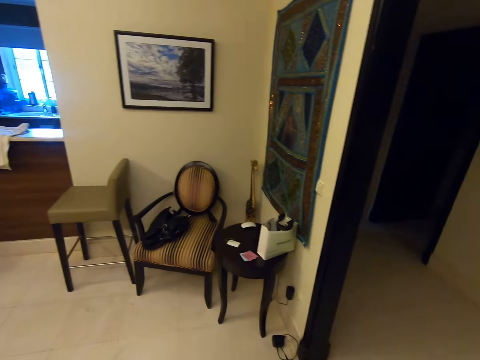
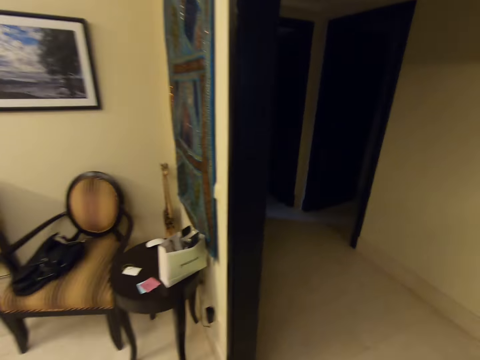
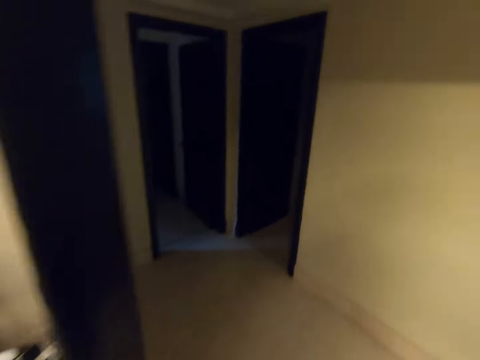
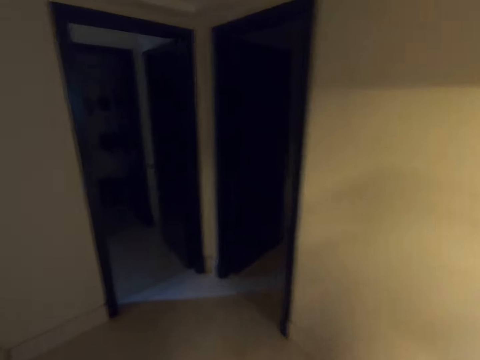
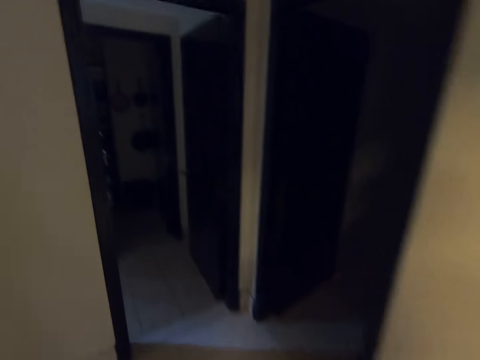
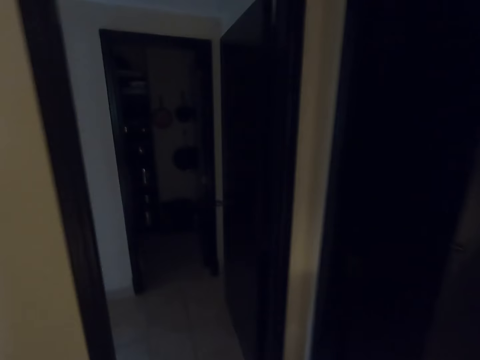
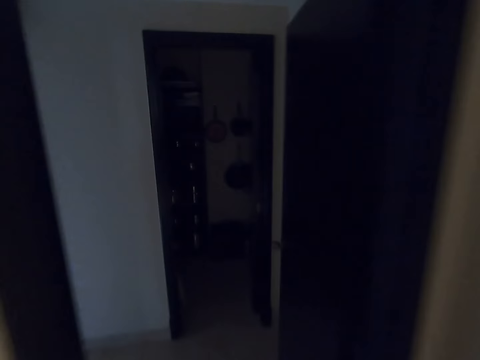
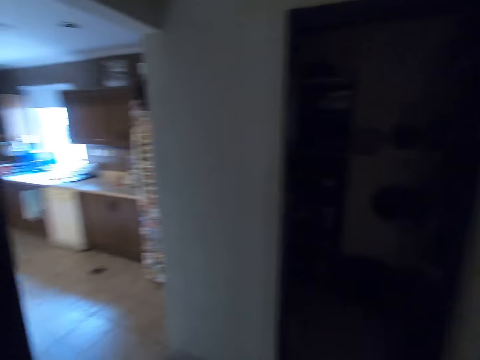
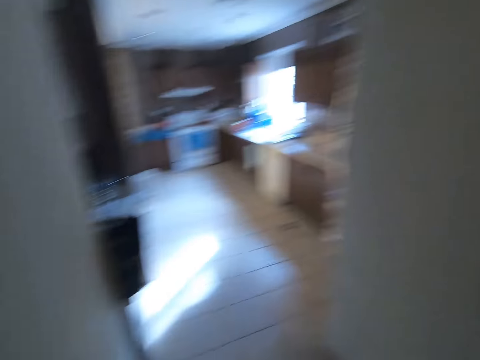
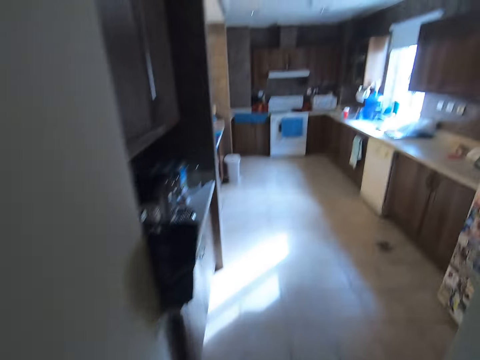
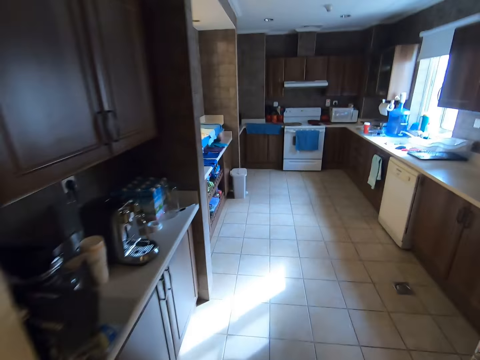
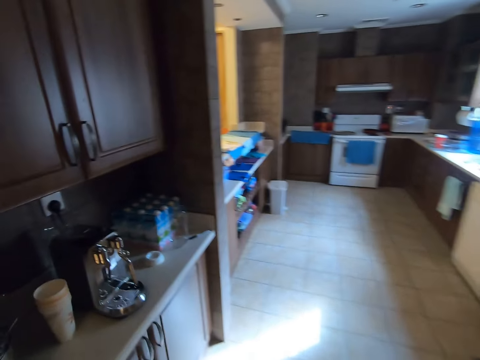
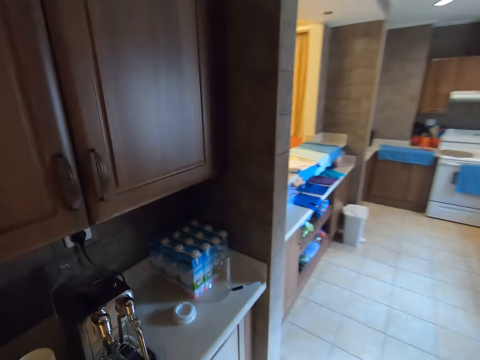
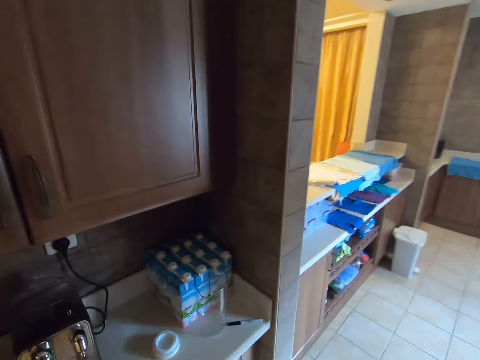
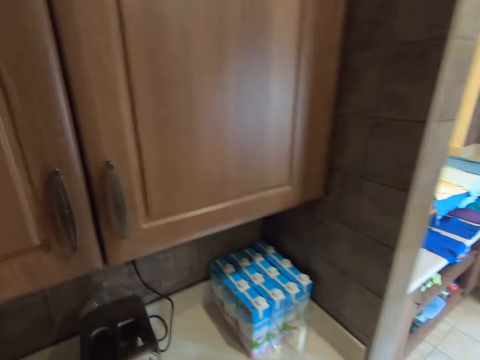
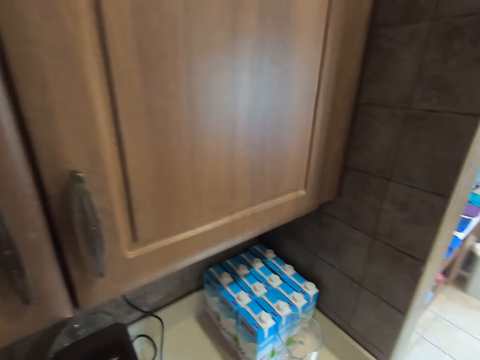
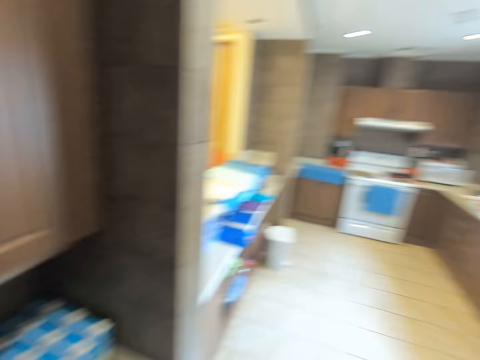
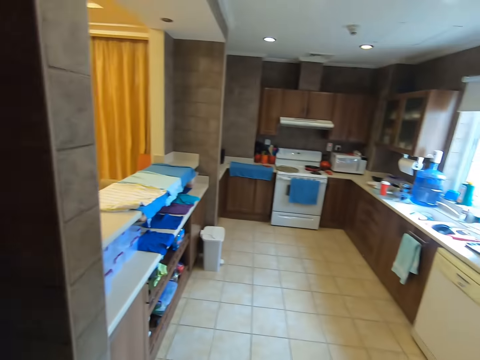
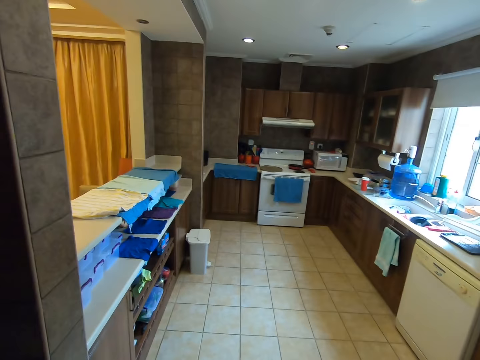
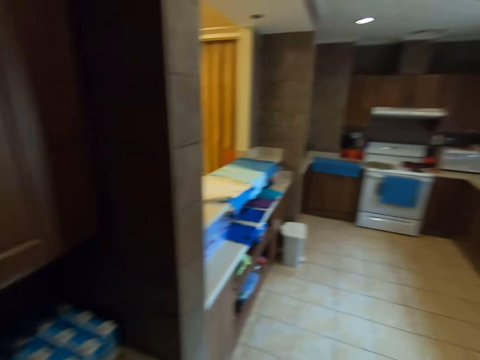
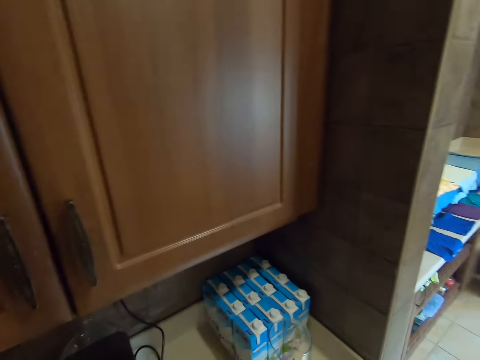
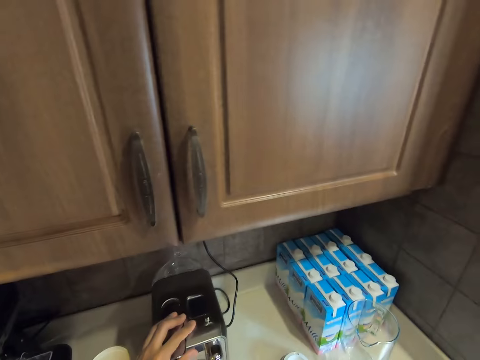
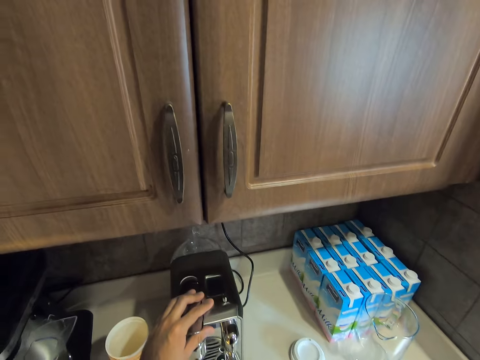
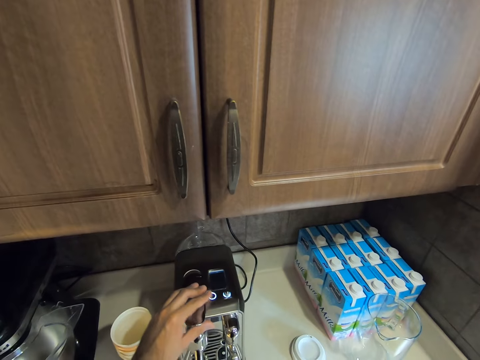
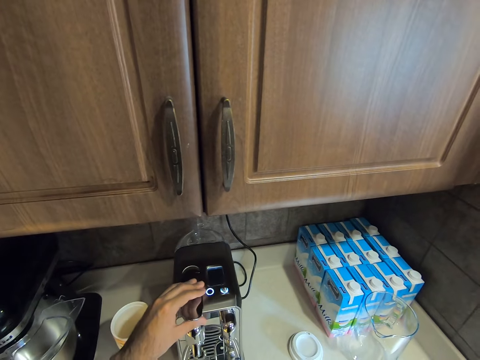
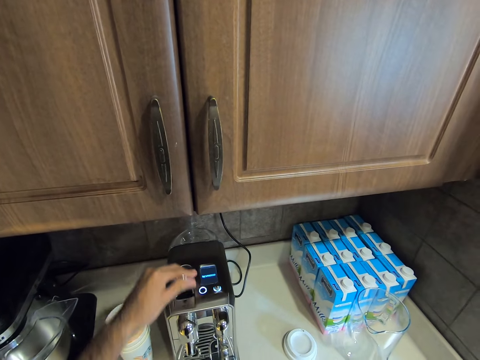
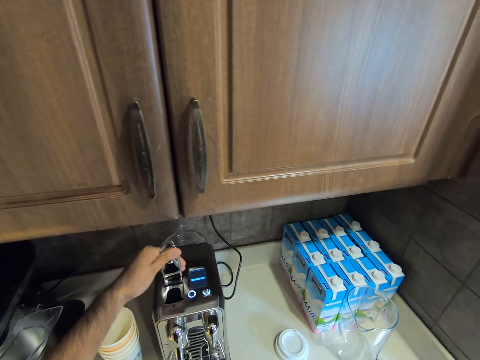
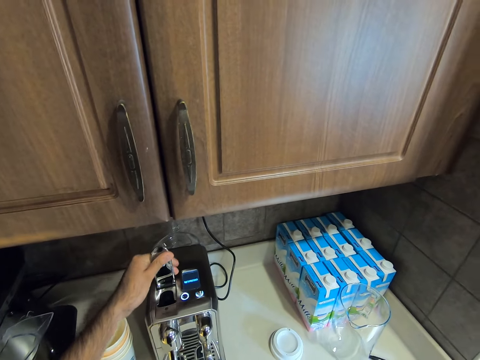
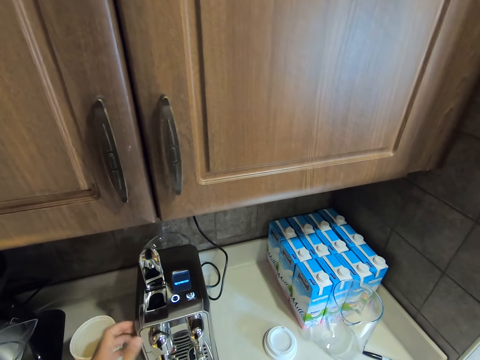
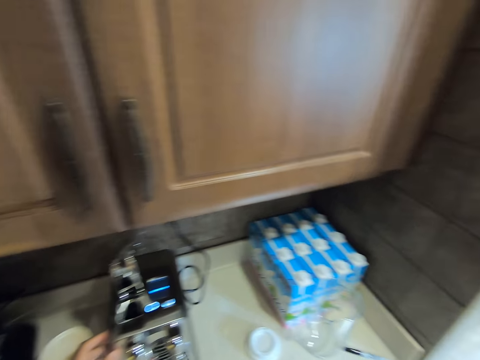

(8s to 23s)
The camera wearer walks to the kitchen. They walk towards the exit, exit the dining room, walk towards a door, enter the door, walk towards the kitchen, and enter the kitchen. They move towards the cabinet. They touch a coffee maker. They look around the kitchen. They turn on the coffee maker. They open the coffee maker.

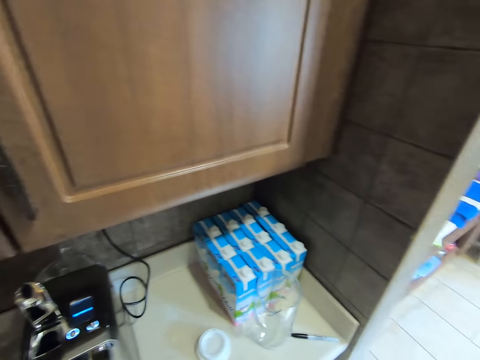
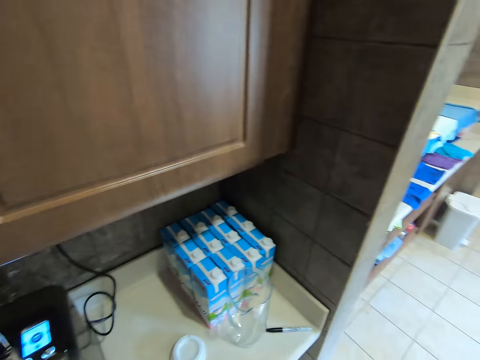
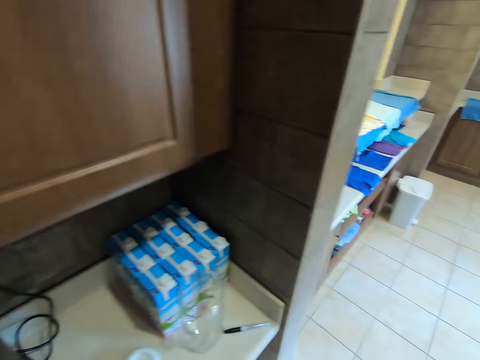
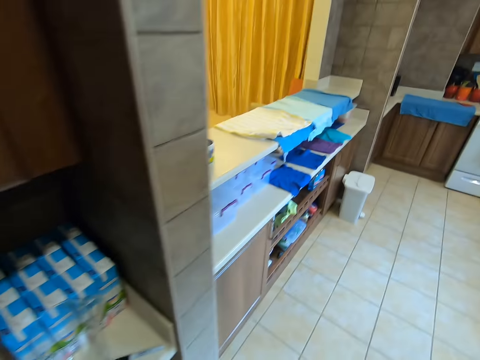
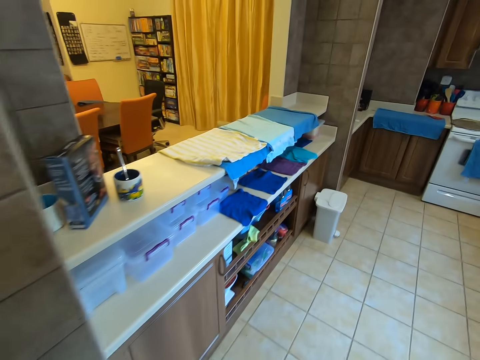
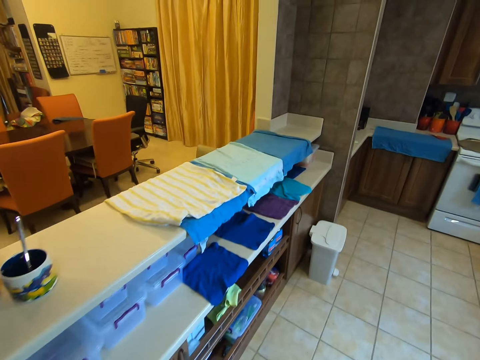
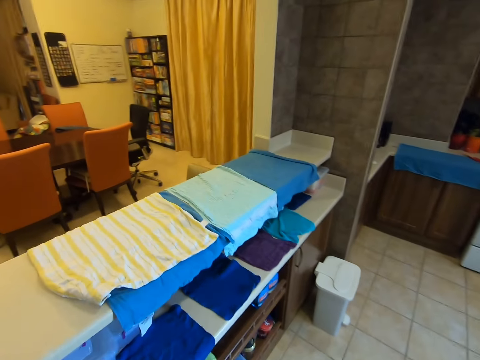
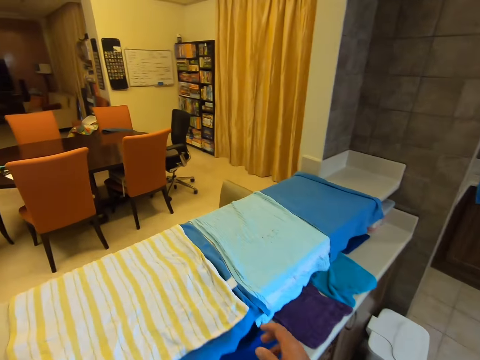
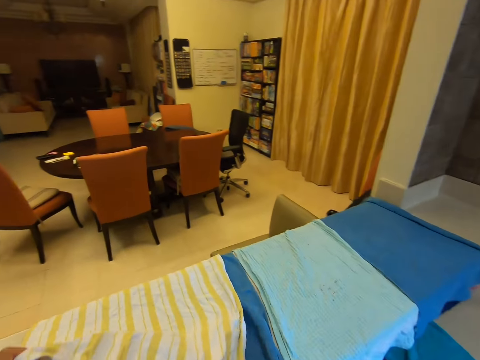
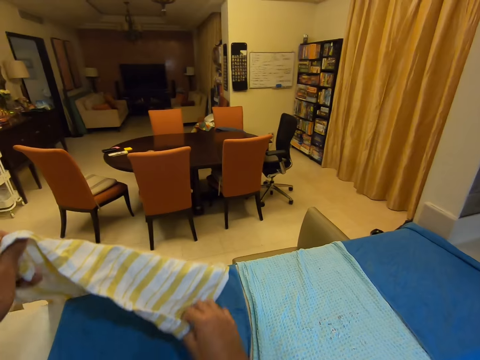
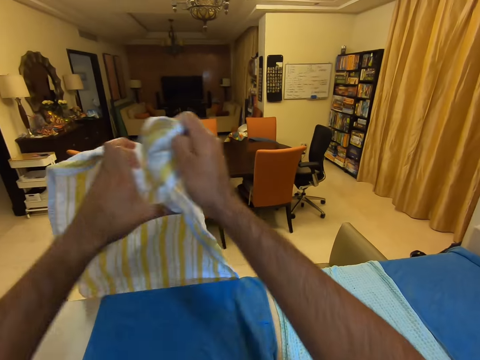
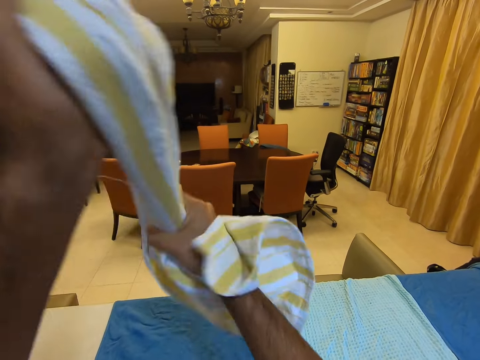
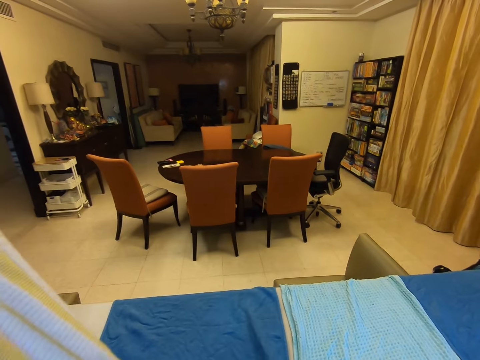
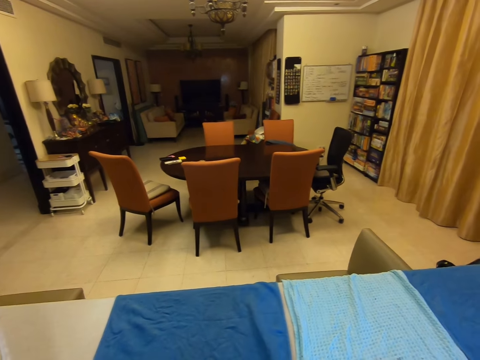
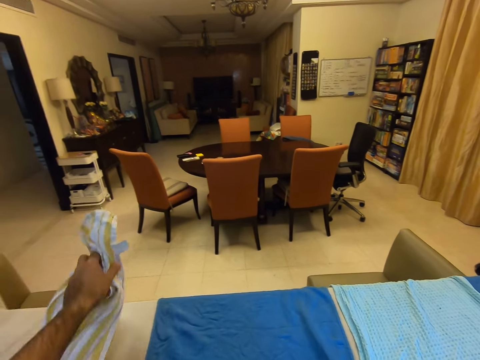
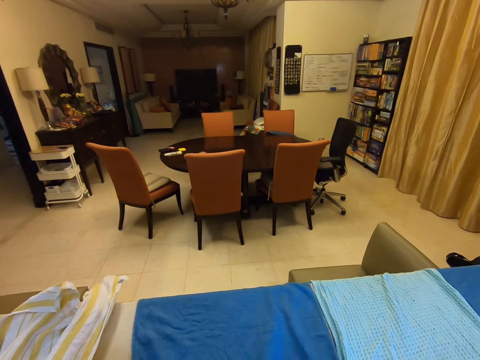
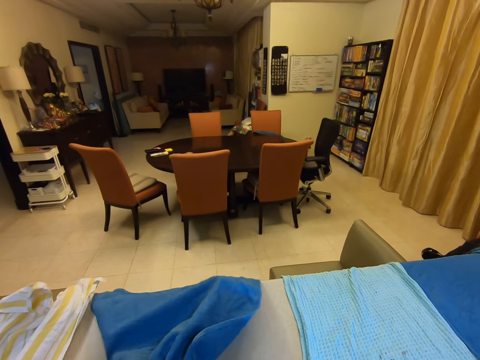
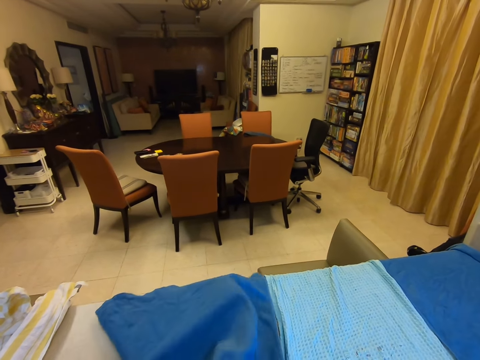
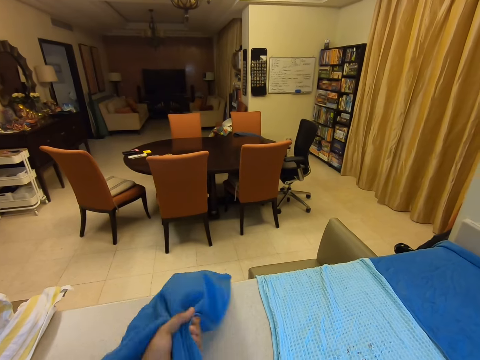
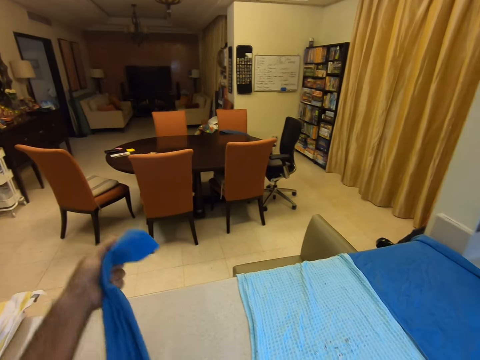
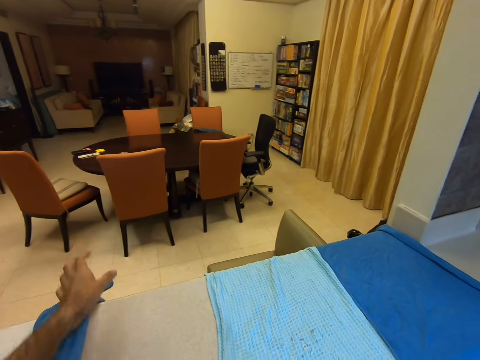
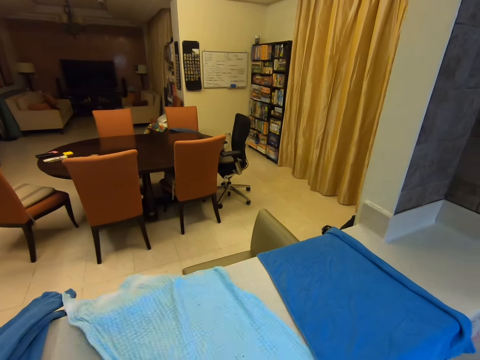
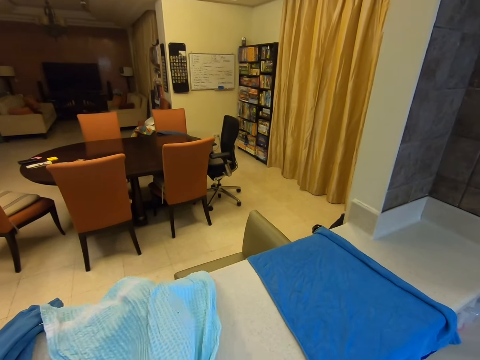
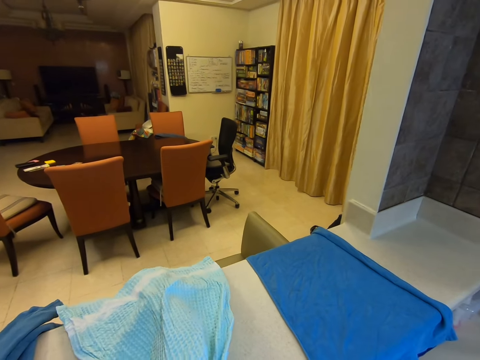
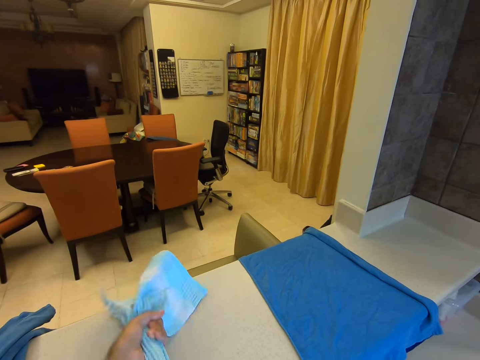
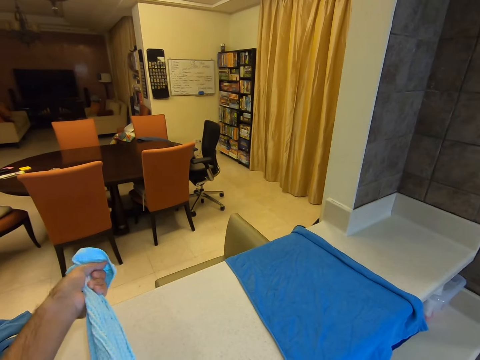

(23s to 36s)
The camera wearer walks towards the kitchen counter. They take a white and yellow kitchen cloth or napkin off the counter. They stretch the white and yellow kitchen cloth. They squeeze the napkin. They lay the white and yellow kitchen cloth on the counter. They pick up a blue kitchen cloth off the counter. They squeeze the napkin. They stretch the blue kitchen cloth out. They lay the blue kitchen cloth on the counter. They pick up a light blue kitchen cloth from the counter. They squeeze the napkin. They stretch the light blue kitchen cloth out.
